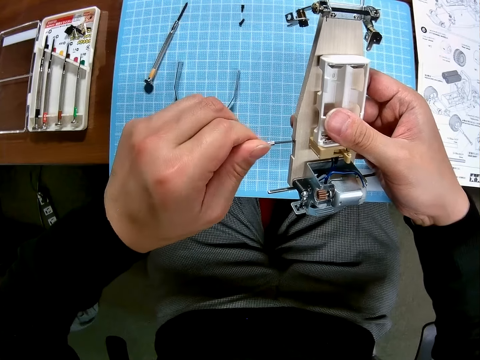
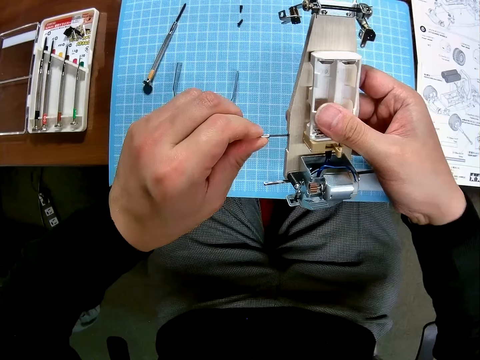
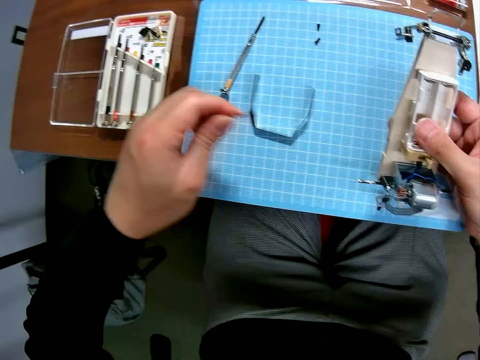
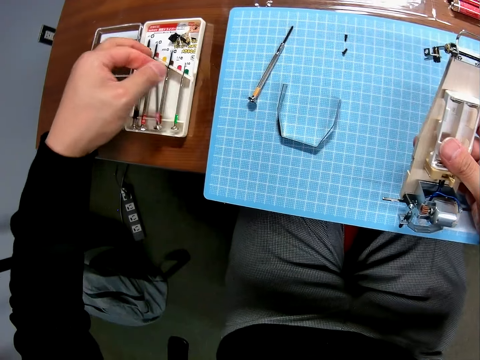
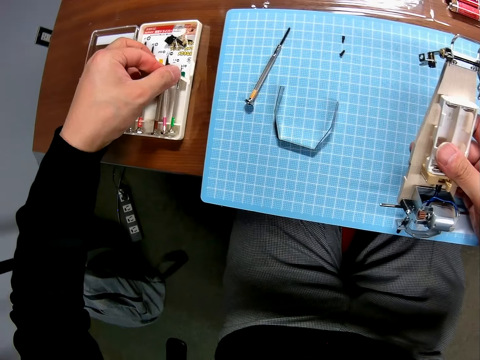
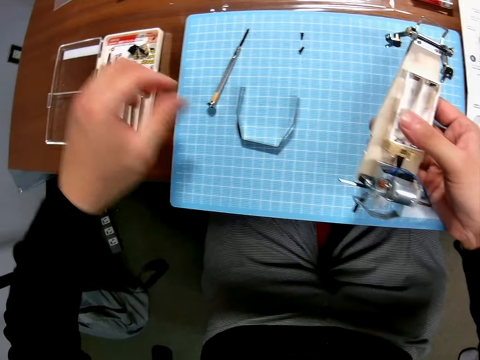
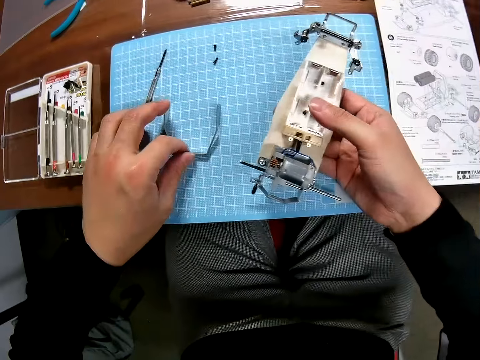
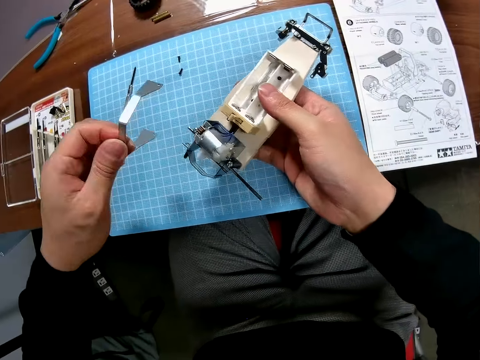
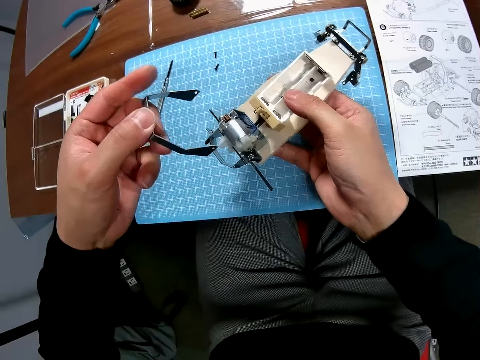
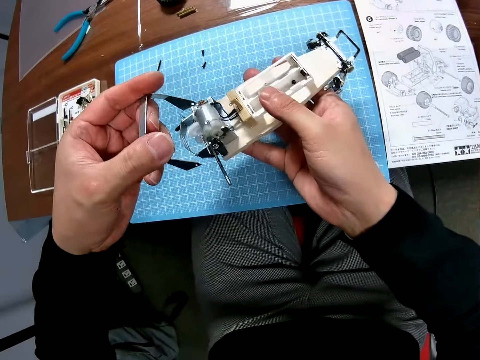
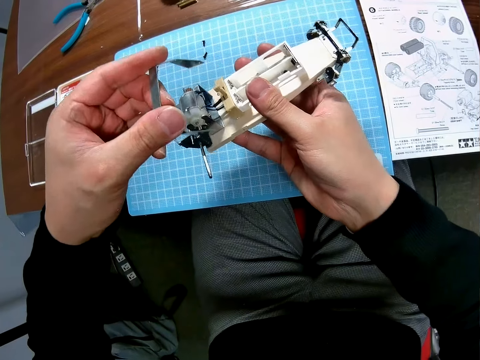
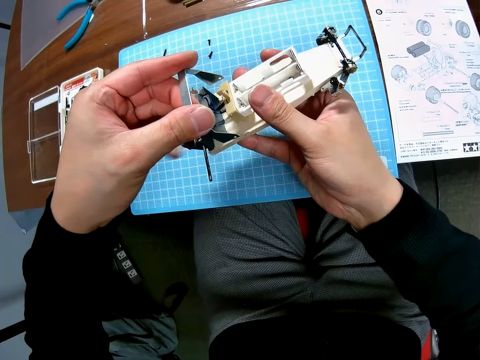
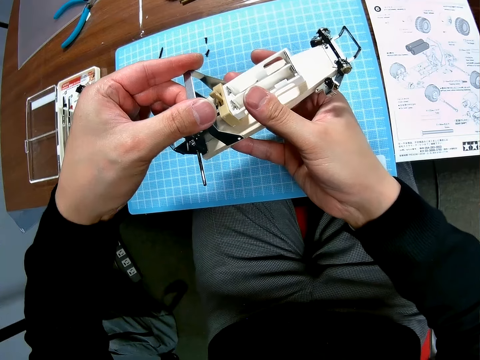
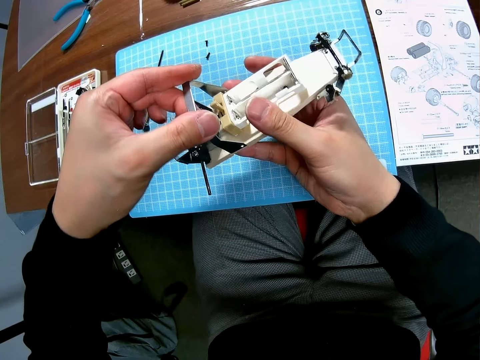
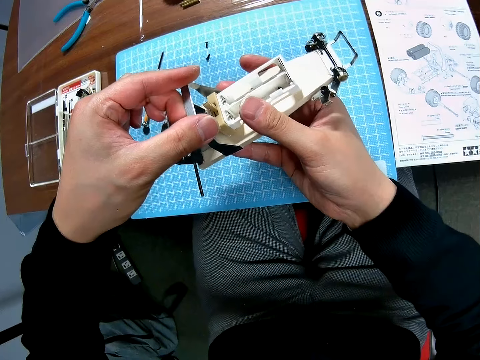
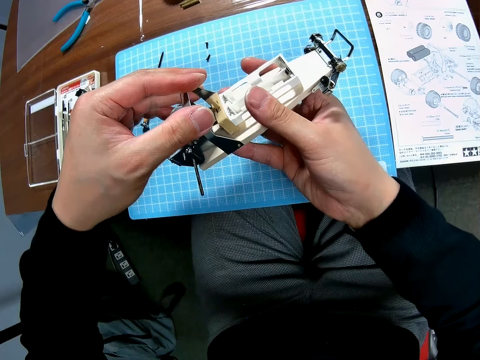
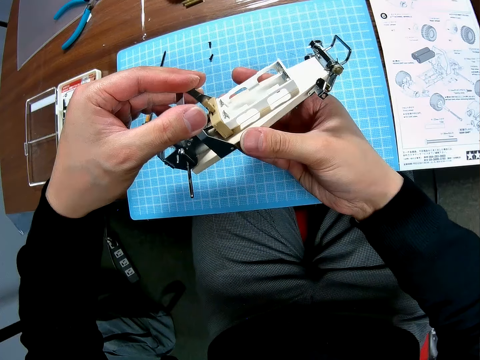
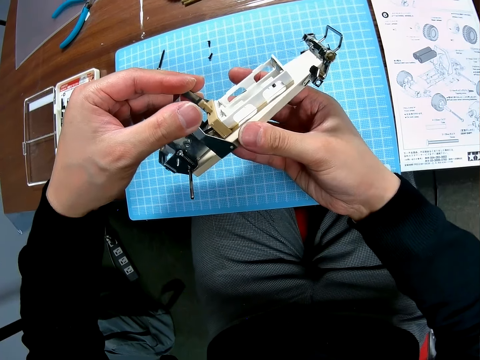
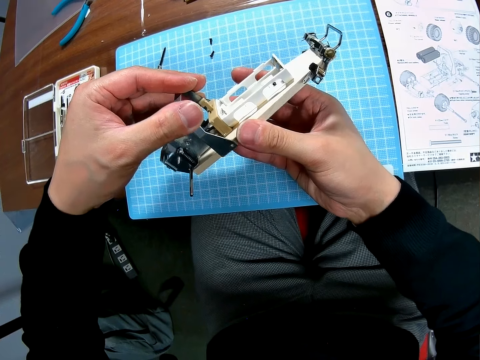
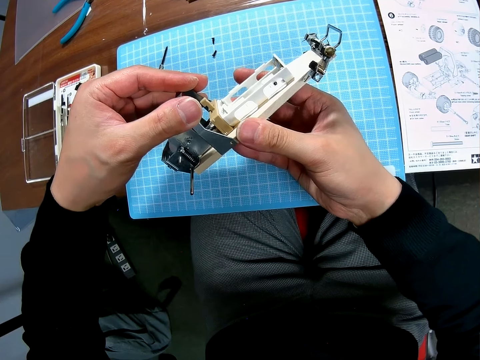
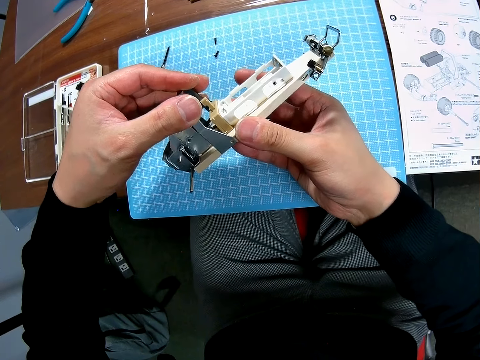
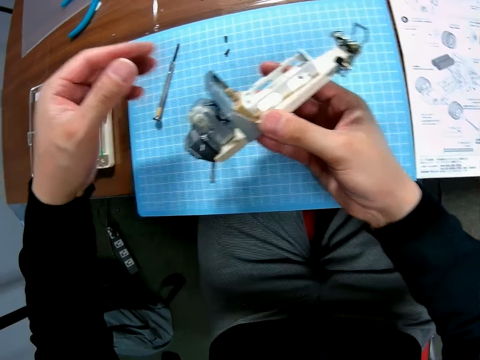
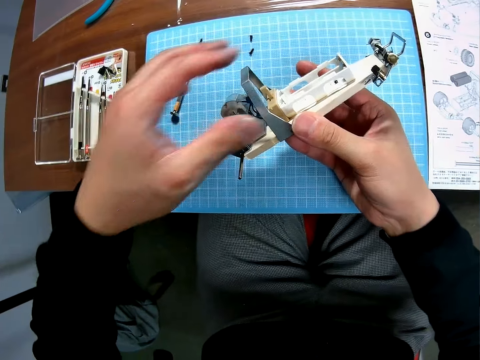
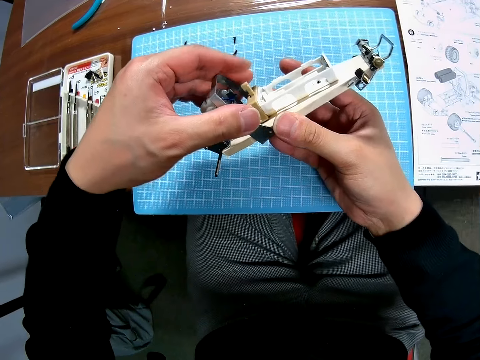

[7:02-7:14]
The camera wearer drops the screwdriver in the toolbox. They pick up the metallic component of the toy from the table. They place the metallic component on the toy and fix it on an undercarriage.

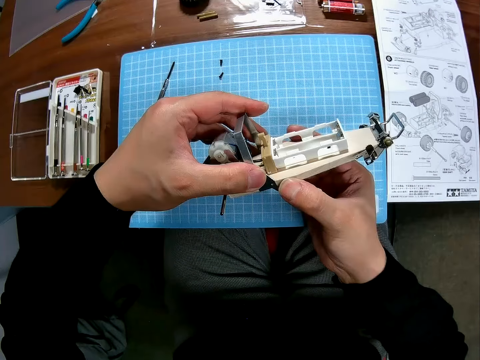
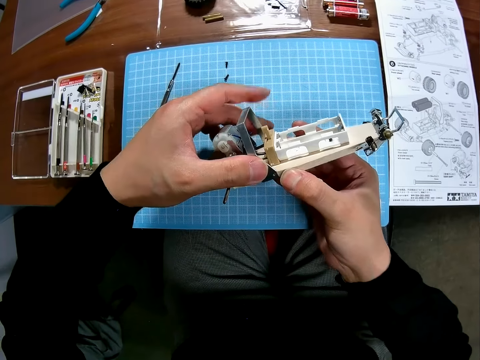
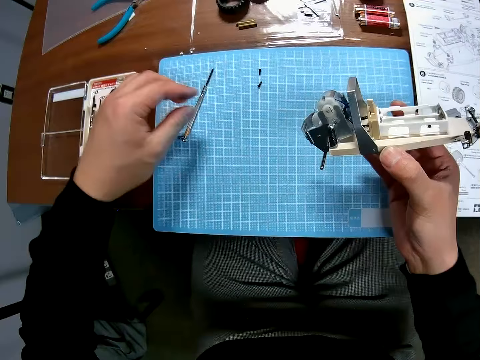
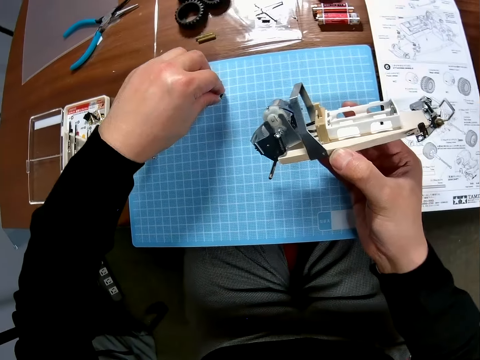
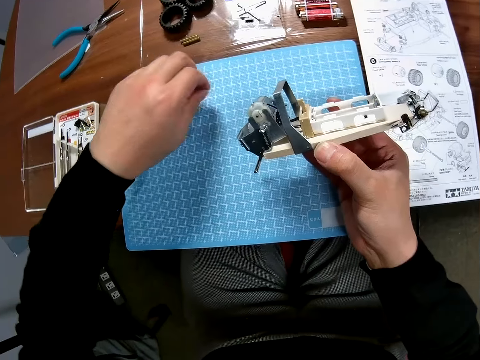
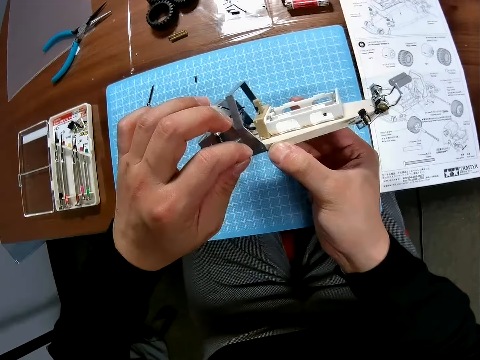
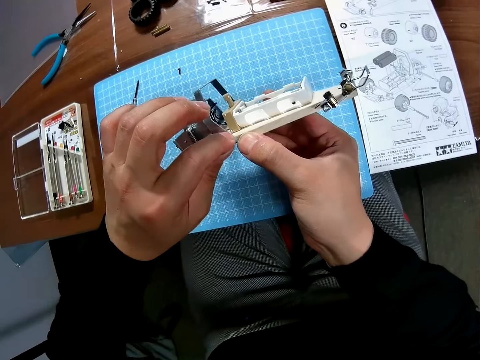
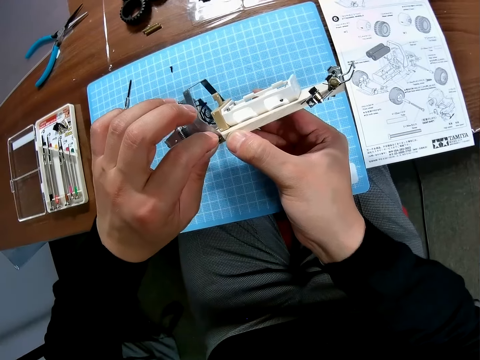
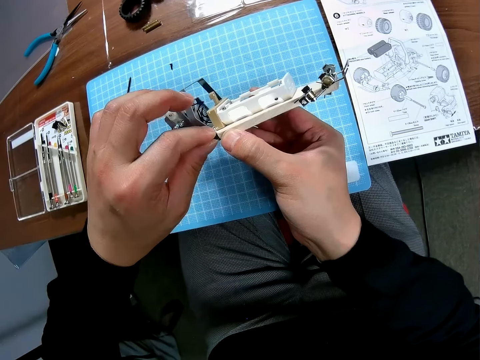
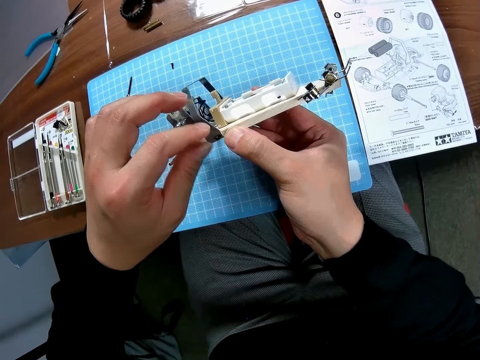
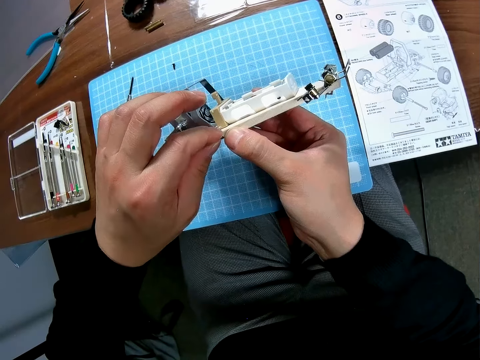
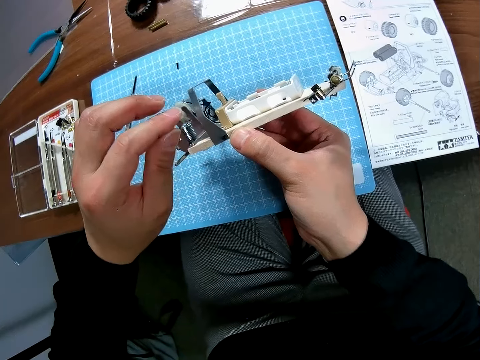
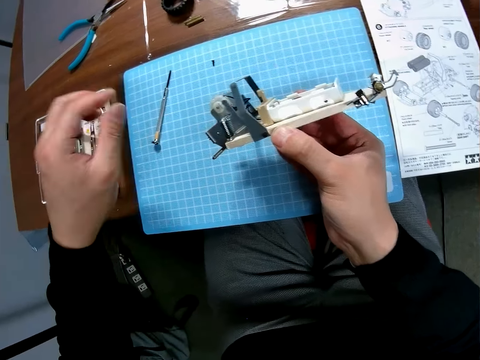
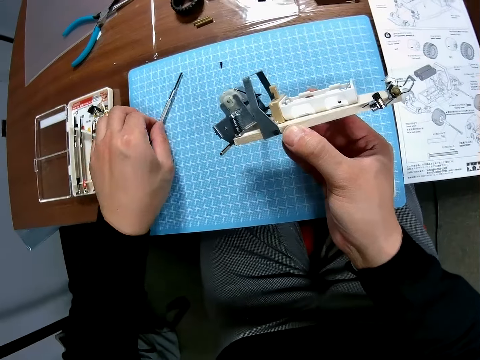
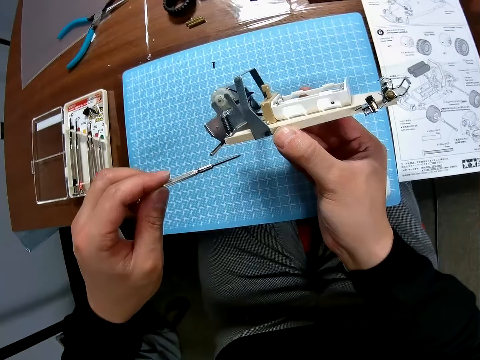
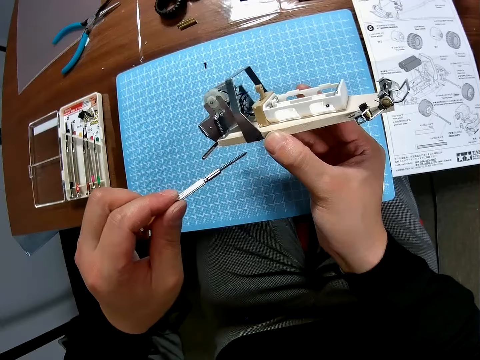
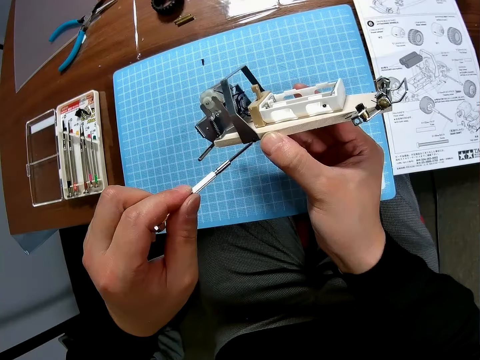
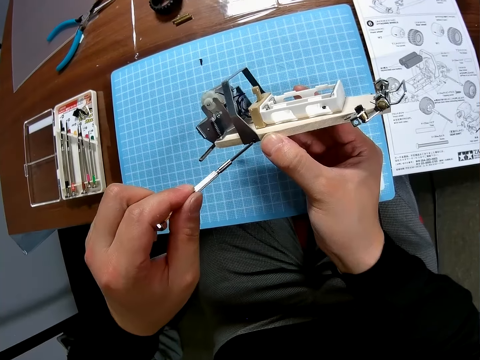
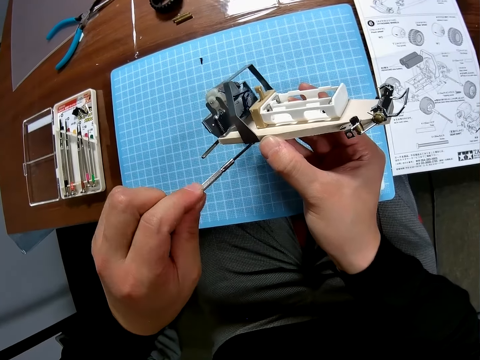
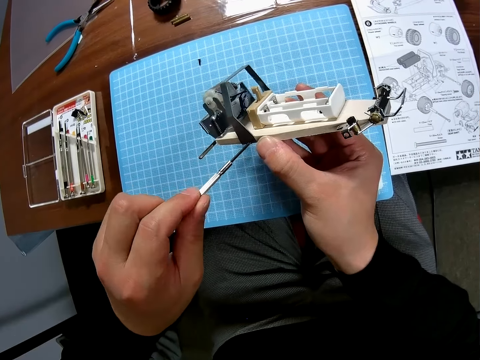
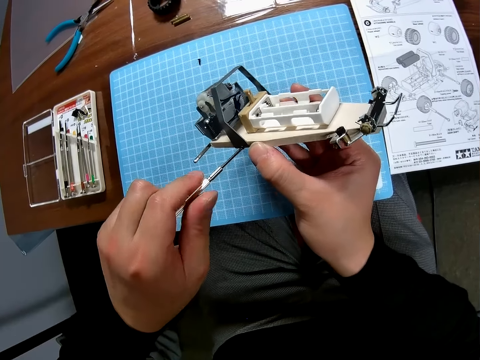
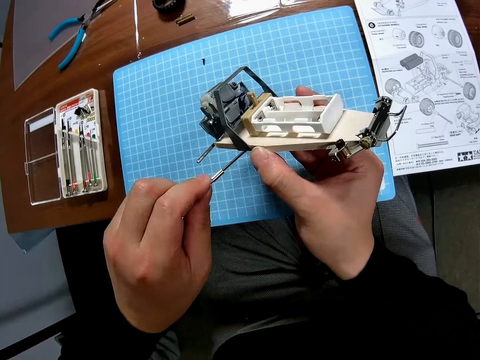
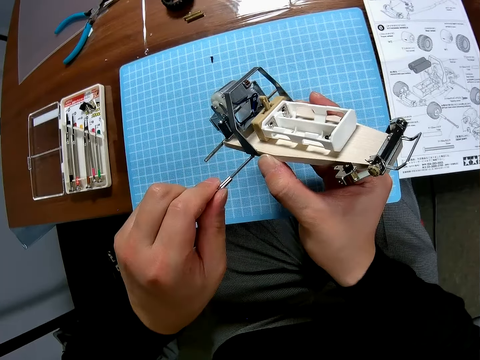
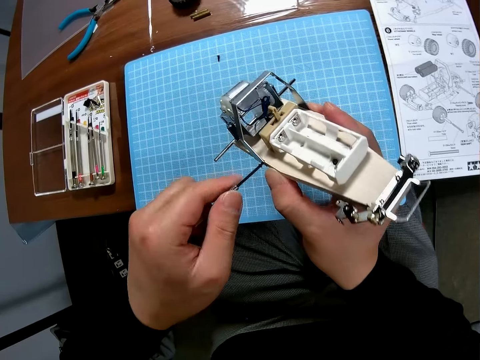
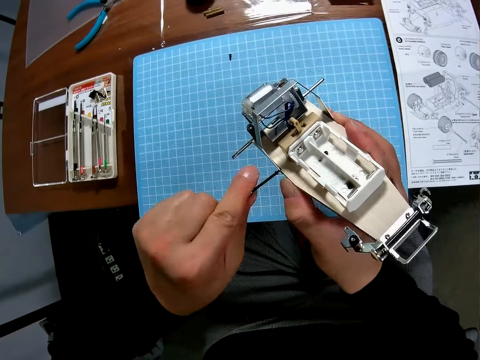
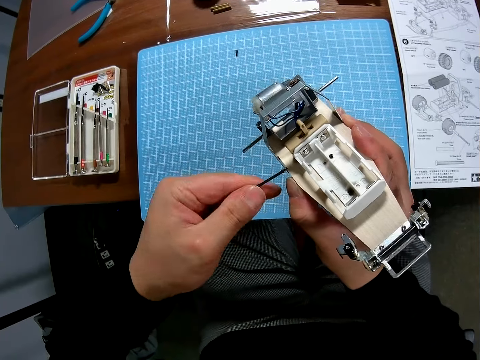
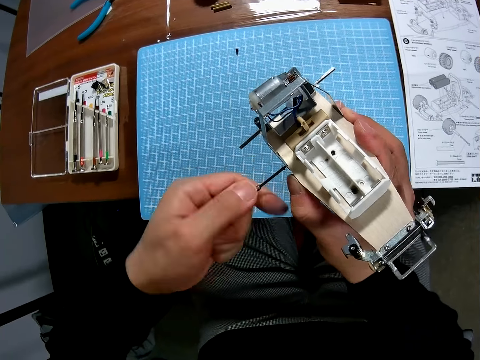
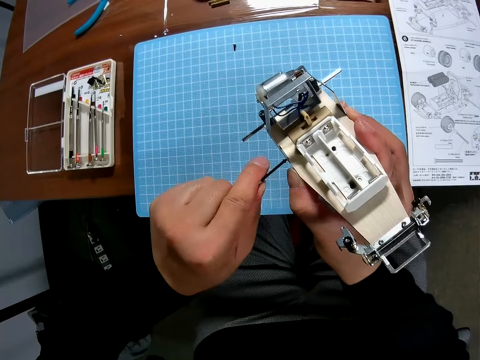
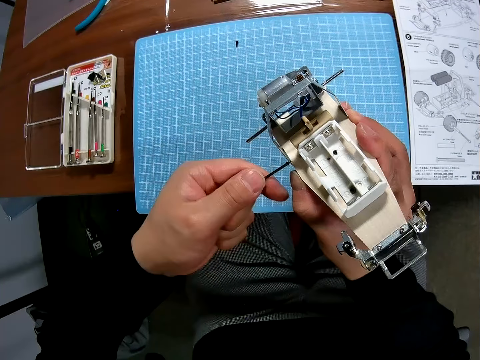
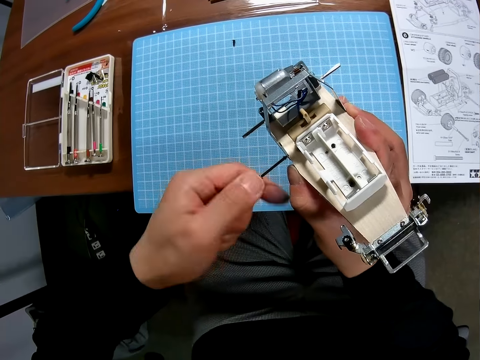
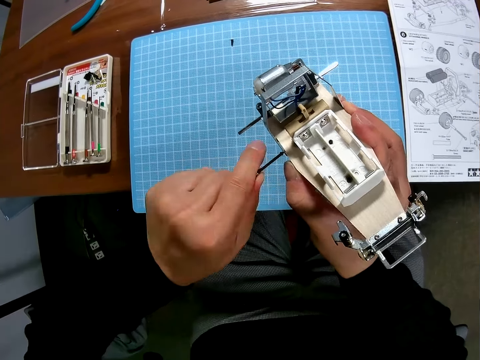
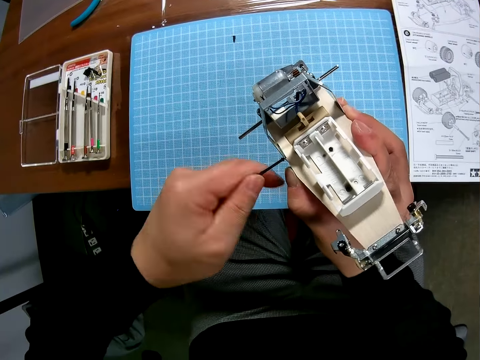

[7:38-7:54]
The camera wearer picks up a bolt from the table. They place the bolt on the metallic component of the toy. They pick up the screwdriver from the table. They screw the bolt into the toy.
